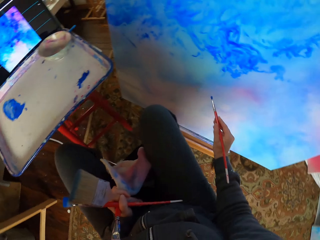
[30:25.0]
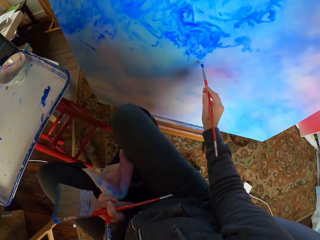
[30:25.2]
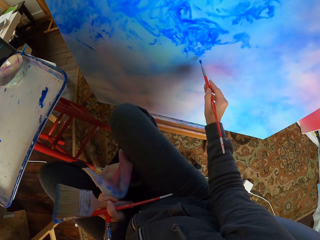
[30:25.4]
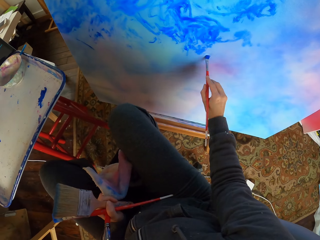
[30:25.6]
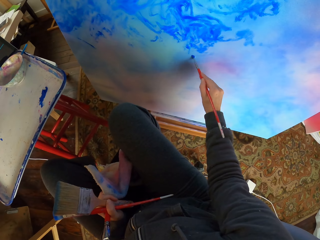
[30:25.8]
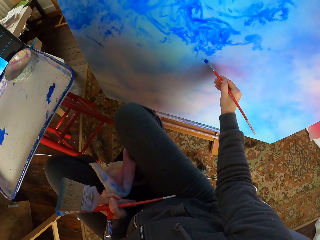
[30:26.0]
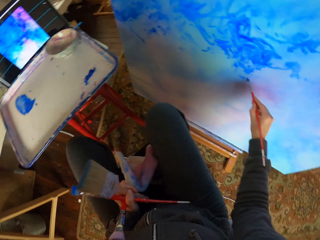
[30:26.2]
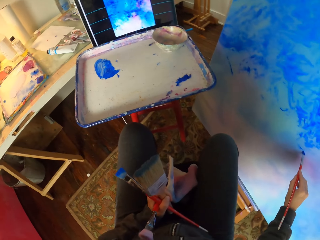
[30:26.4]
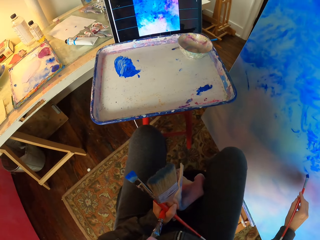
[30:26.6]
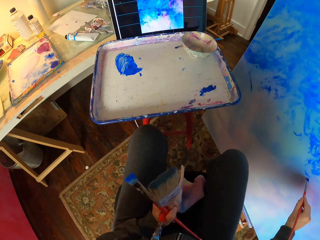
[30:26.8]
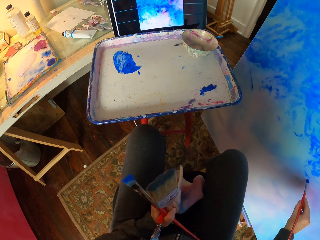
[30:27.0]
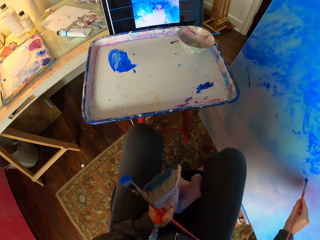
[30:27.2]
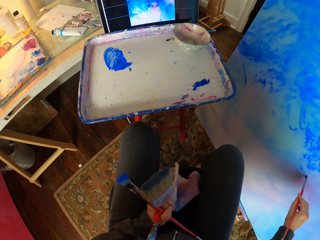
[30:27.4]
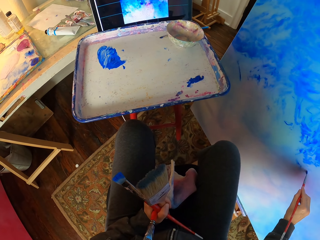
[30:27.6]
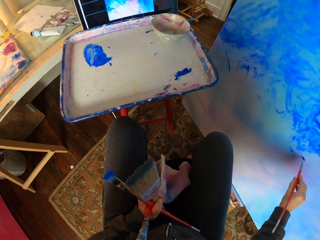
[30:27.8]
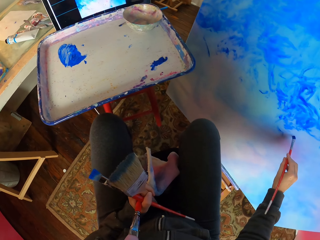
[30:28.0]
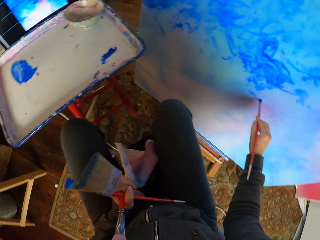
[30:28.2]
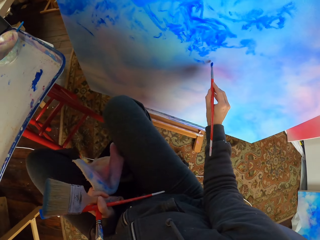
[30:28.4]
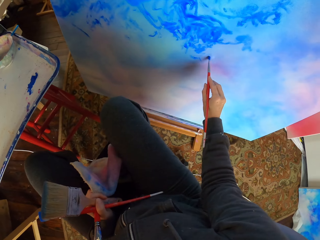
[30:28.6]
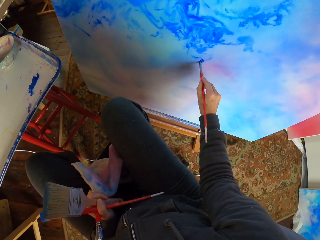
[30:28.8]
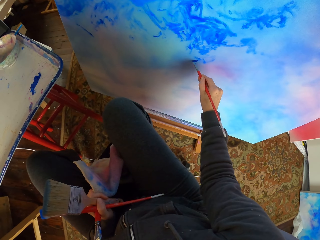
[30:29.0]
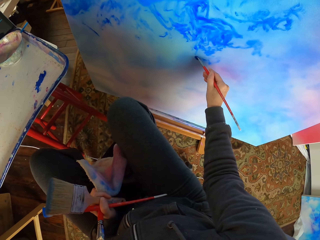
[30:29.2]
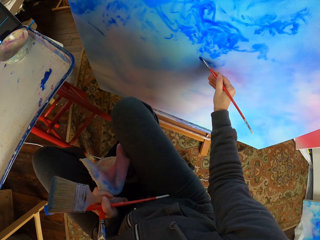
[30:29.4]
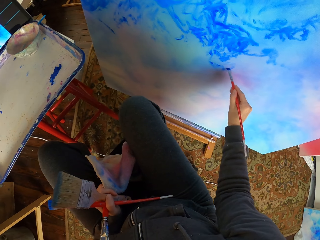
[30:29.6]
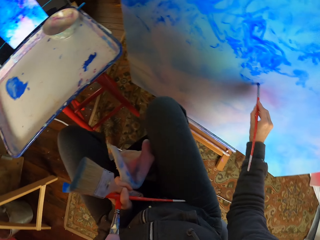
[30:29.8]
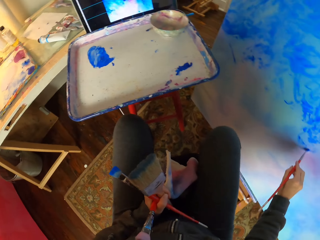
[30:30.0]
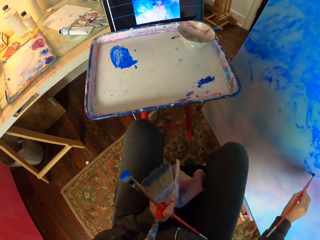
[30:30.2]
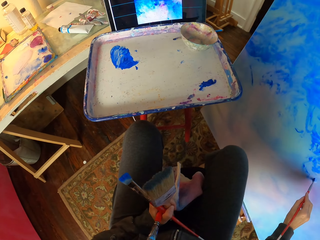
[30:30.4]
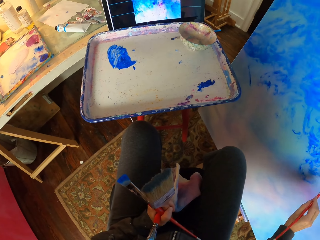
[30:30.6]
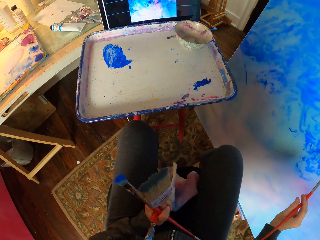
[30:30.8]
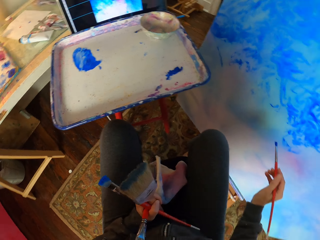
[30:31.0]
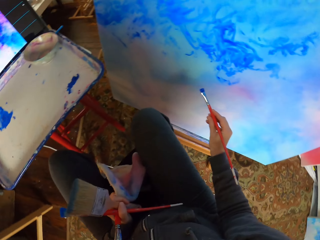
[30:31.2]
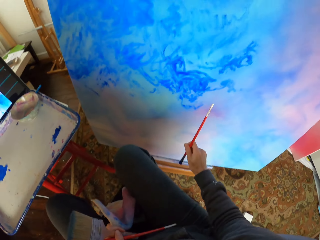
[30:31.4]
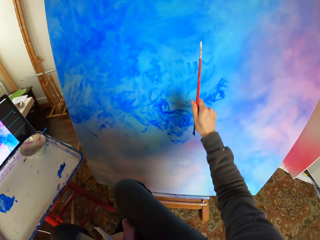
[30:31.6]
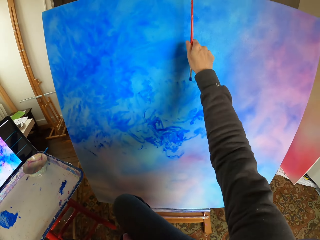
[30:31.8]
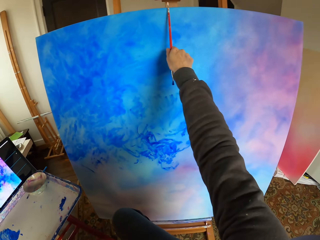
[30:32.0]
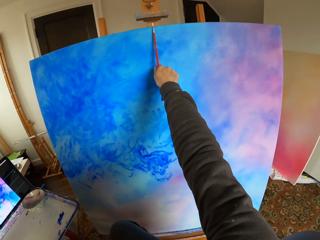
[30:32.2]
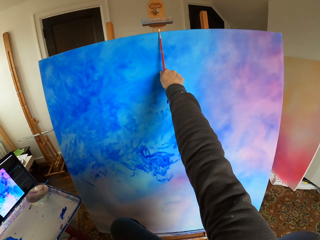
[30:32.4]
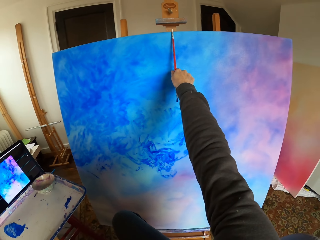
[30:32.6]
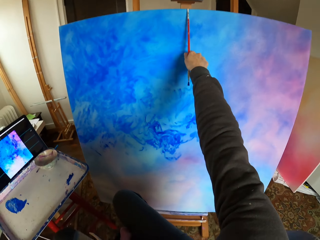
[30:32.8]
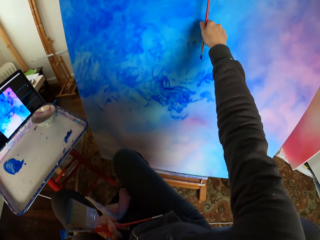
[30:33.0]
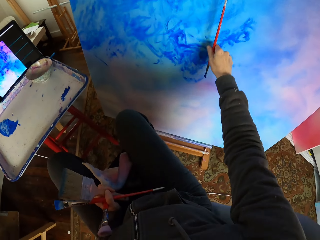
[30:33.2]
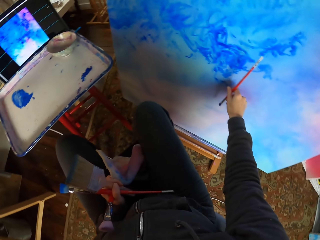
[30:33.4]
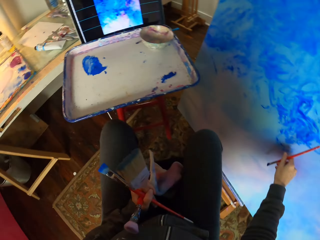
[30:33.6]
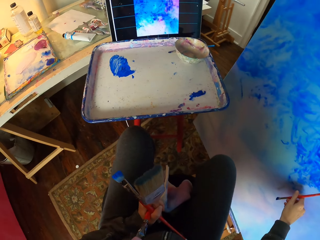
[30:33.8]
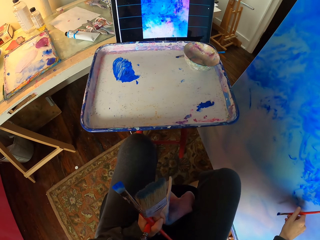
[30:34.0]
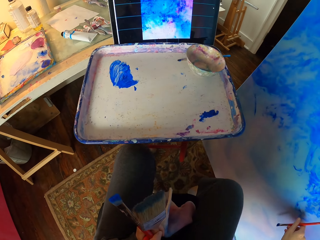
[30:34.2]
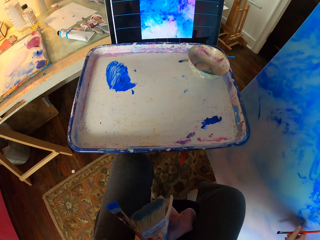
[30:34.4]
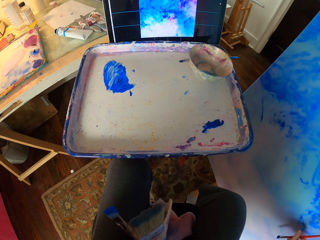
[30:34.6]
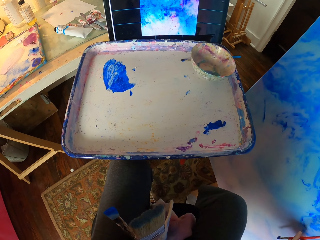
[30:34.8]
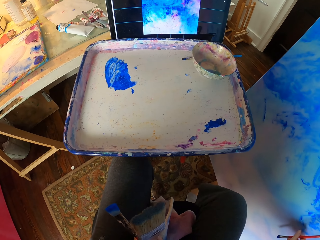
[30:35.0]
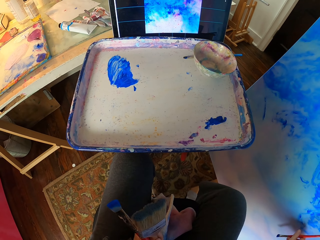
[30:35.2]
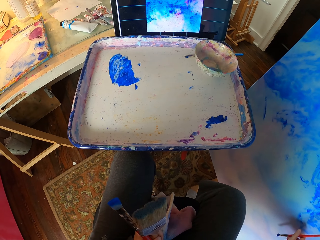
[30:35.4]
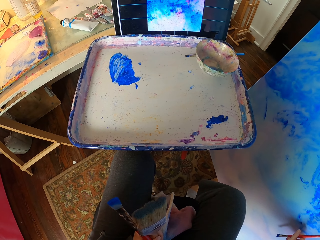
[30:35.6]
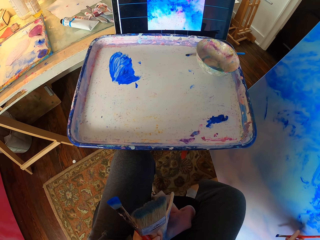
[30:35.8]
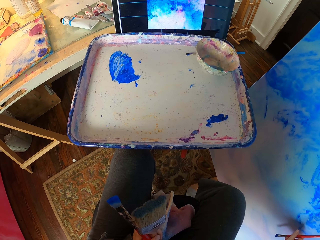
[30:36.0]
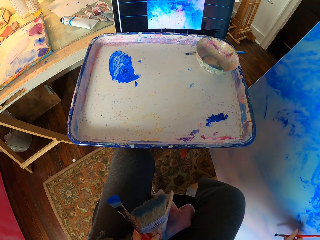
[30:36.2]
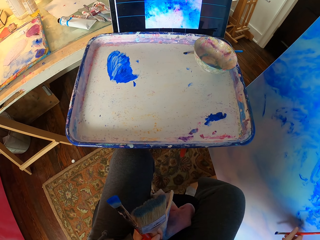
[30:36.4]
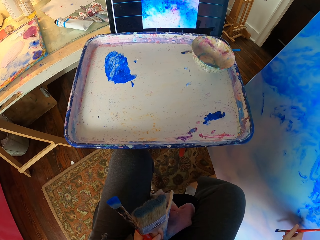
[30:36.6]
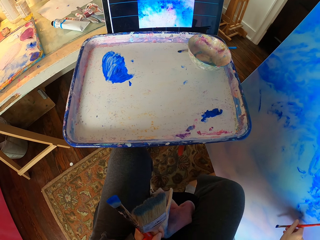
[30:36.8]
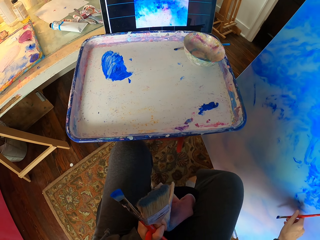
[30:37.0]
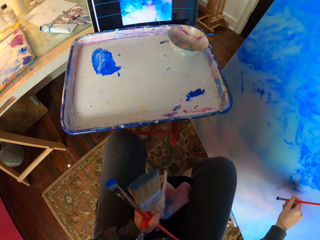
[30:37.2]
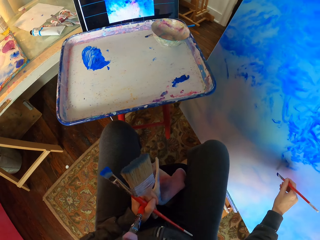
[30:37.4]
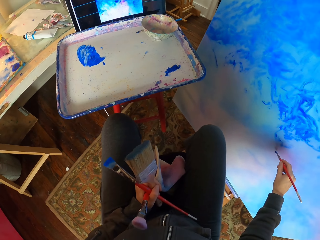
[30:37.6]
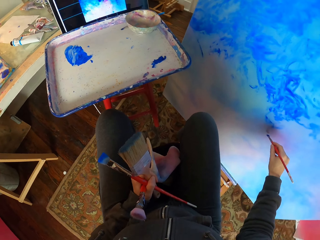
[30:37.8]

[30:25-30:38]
The camera wearer paints art with the brush. They measure the art portrait with the brush. They place the brush on the board. They look at the screen.

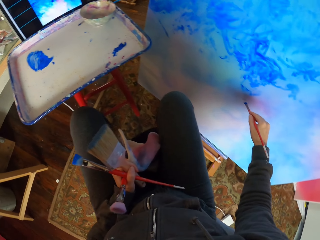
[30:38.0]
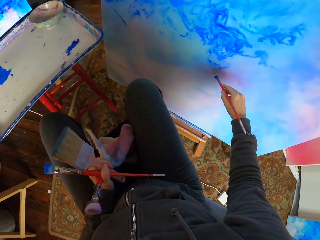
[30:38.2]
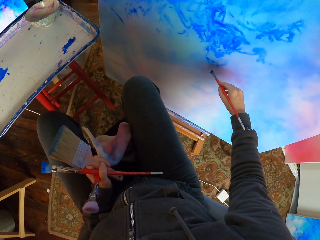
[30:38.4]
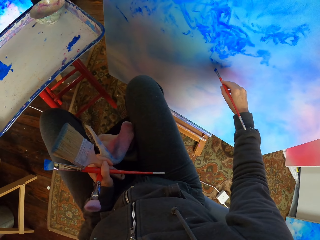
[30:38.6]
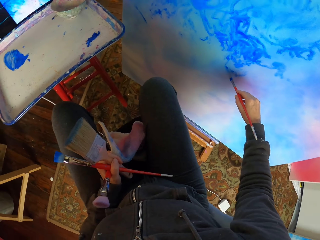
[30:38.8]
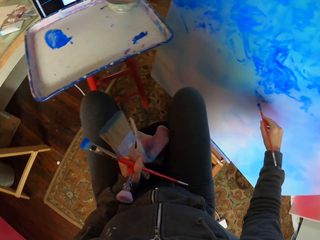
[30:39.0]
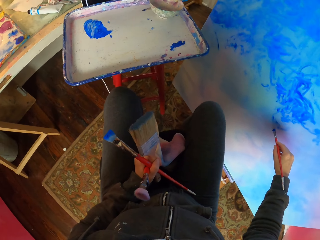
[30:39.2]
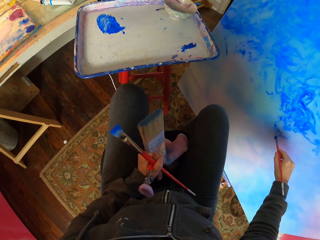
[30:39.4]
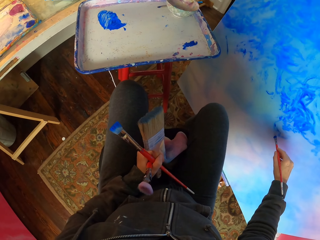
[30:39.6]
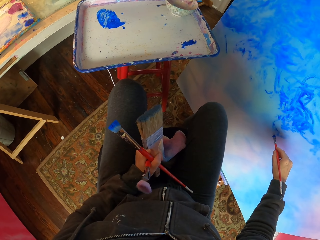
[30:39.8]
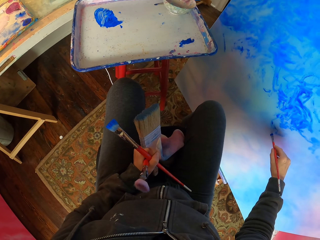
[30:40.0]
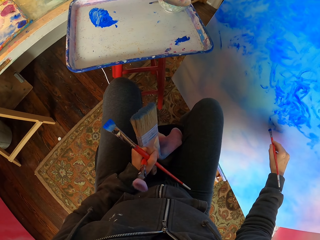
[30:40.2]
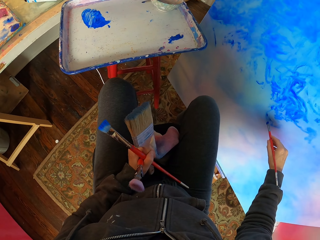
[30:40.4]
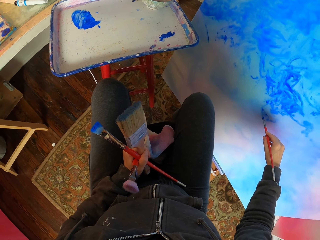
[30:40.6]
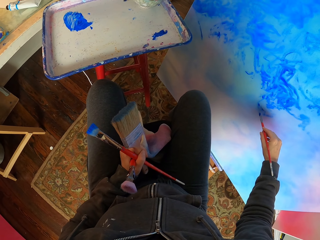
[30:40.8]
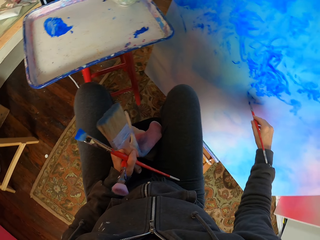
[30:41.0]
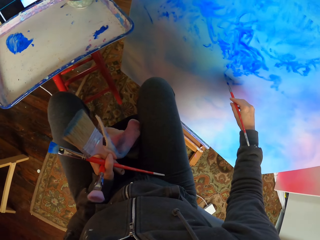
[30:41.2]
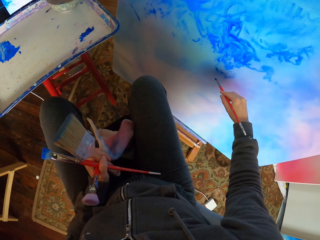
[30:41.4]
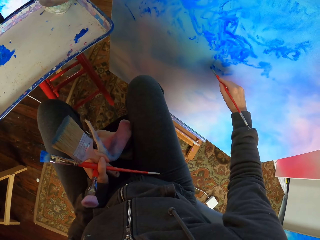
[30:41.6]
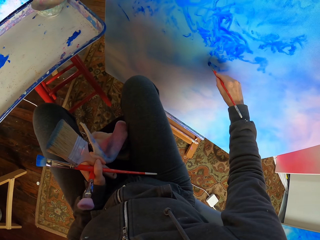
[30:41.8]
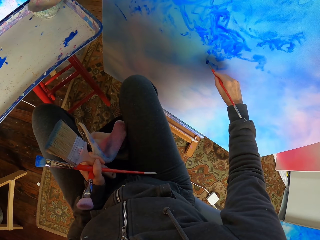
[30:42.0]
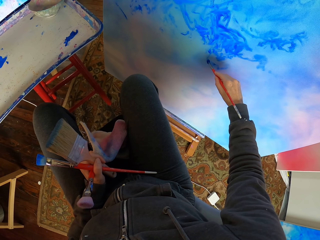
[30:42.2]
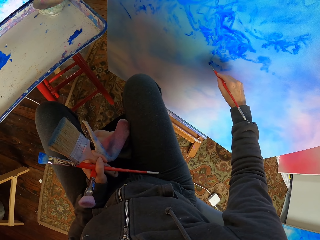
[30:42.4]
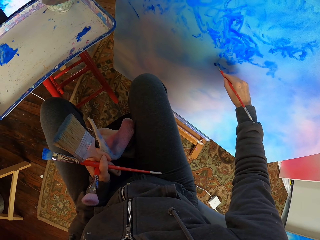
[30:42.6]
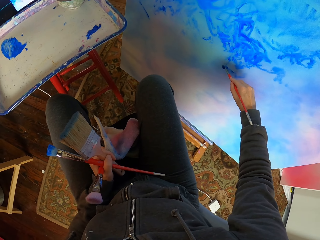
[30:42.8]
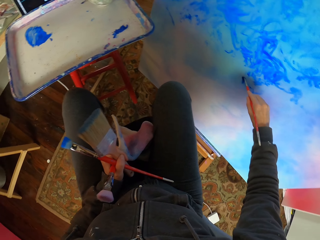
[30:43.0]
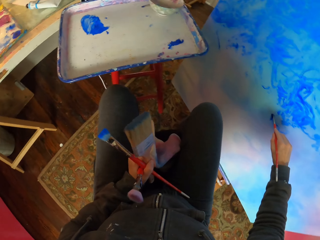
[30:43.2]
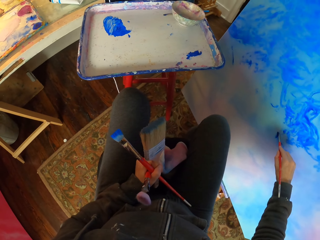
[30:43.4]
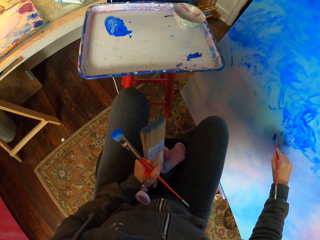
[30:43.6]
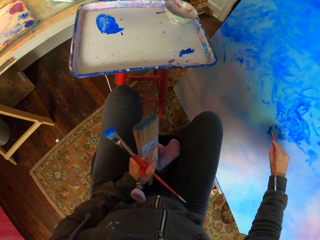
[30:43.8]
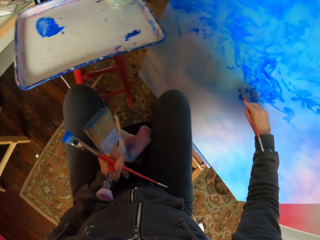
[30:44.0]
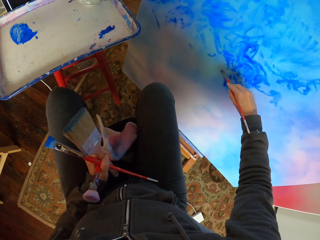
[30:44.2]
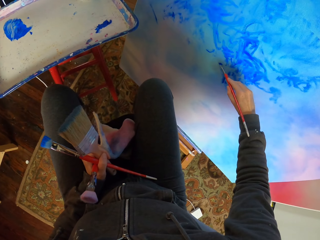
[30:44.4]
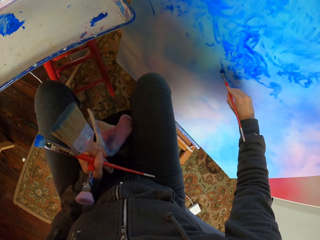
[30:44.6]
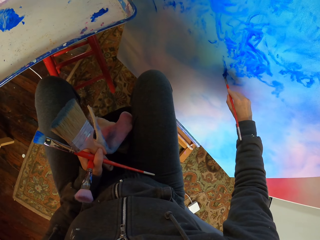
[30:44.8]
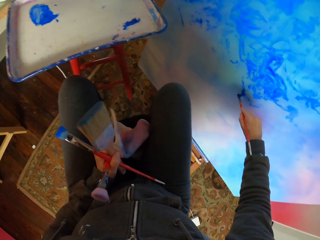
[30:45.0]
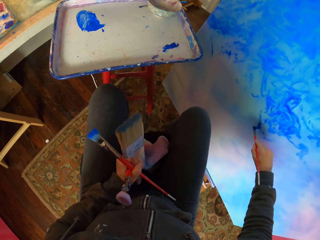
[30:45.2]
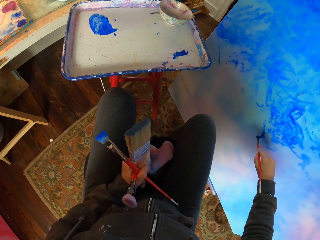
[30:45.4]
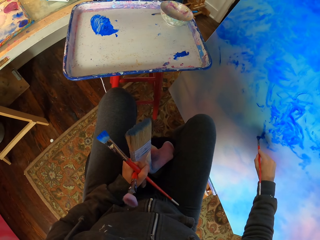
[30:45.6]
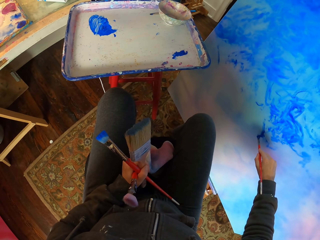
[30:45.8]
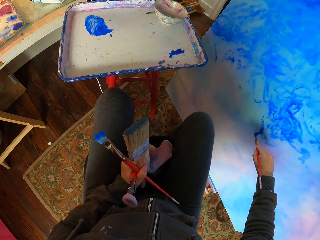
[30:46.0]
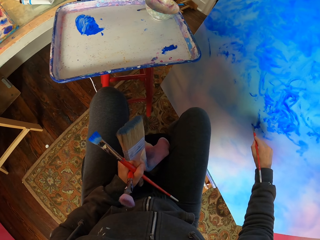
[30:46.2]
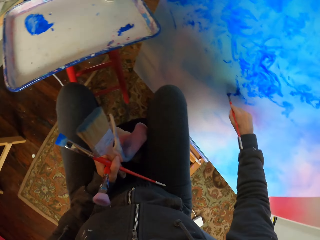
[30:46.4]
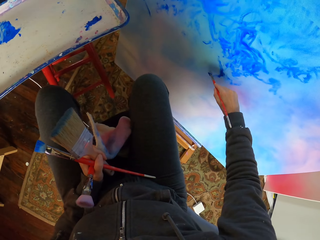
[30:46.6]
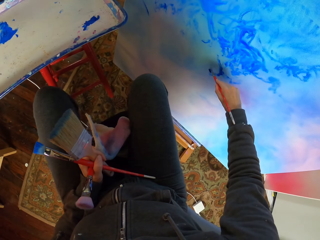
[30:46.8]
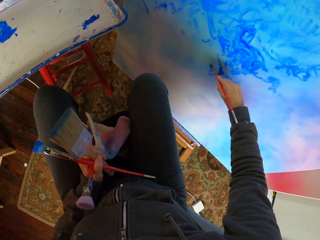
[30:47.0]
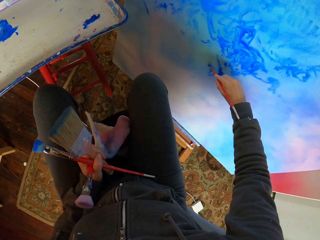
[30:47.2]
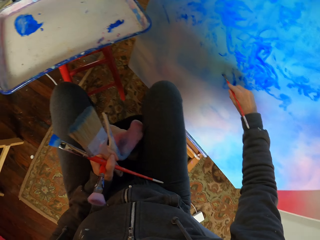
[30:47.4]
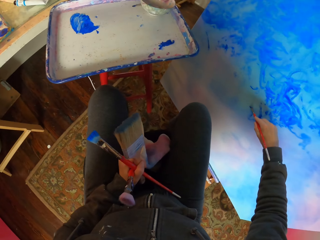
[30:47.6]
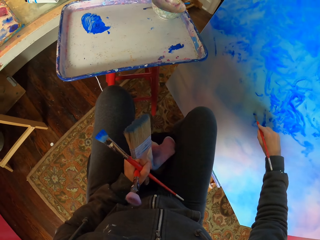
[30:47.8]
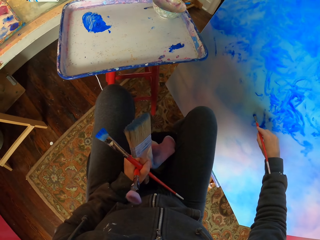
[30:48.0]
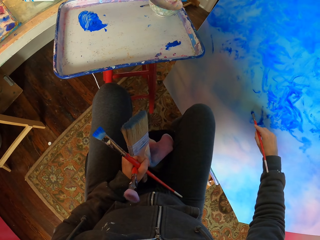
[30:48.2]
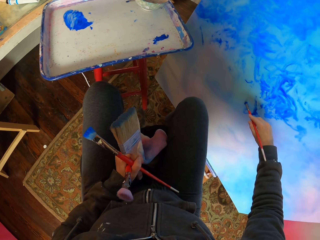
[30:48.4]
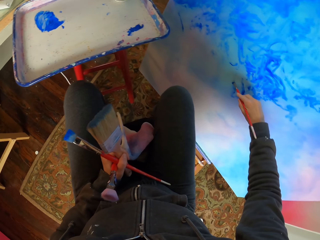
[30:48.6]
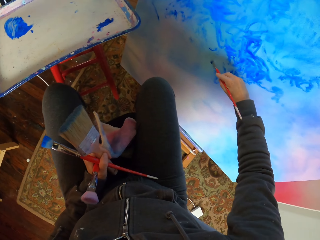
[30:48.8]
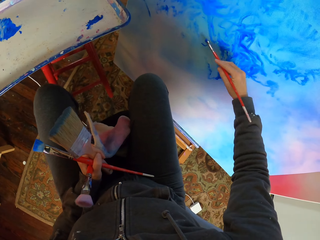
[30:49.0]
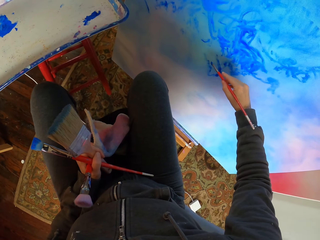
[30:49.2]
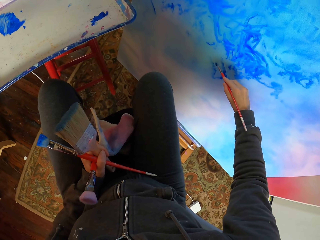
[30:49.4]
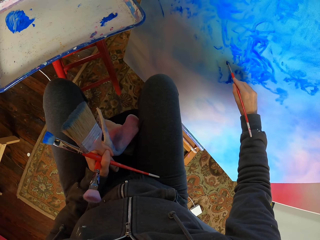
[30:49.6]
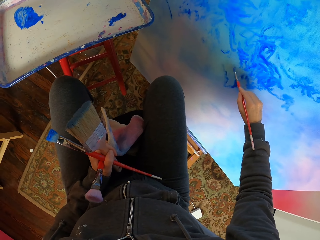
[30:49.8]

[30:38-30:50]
The camera wearer looks at the art. They paint the art with the brush.
